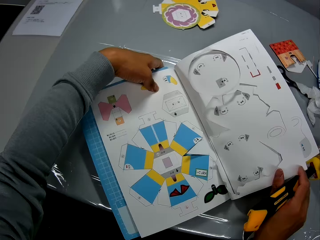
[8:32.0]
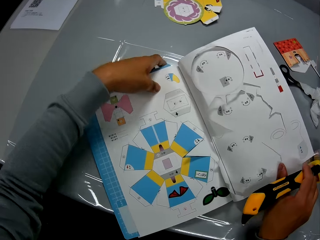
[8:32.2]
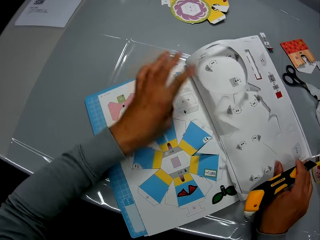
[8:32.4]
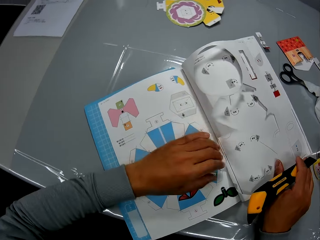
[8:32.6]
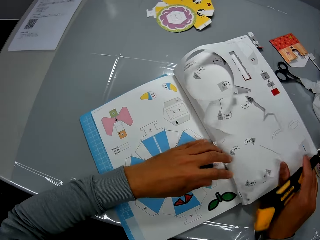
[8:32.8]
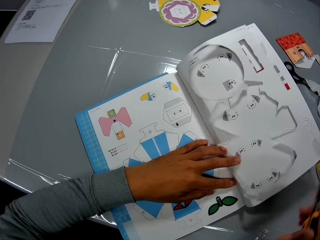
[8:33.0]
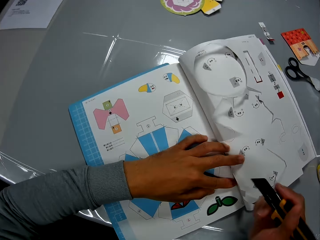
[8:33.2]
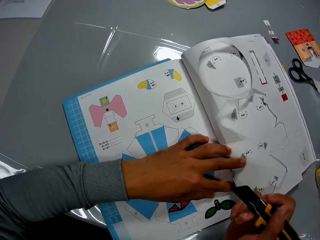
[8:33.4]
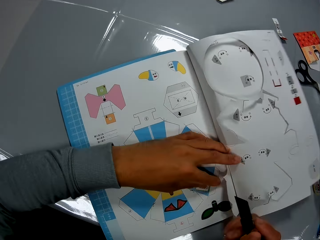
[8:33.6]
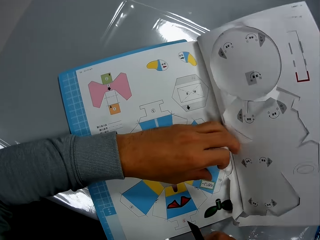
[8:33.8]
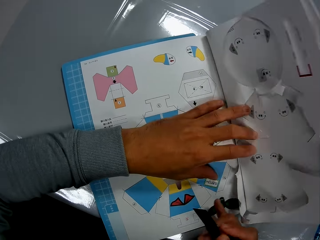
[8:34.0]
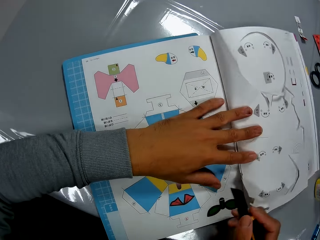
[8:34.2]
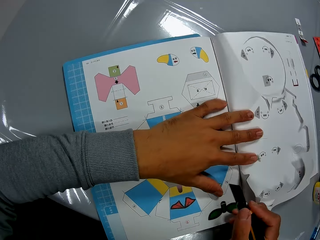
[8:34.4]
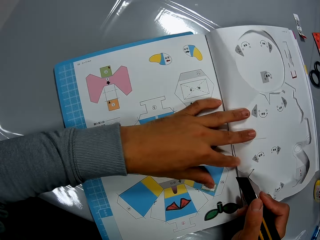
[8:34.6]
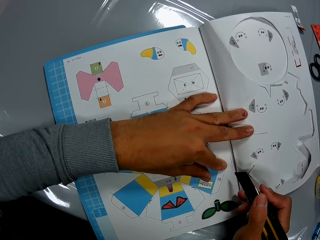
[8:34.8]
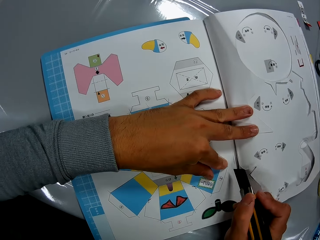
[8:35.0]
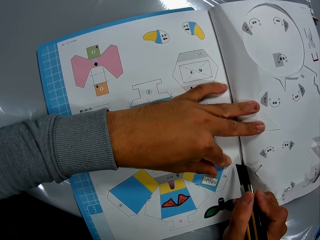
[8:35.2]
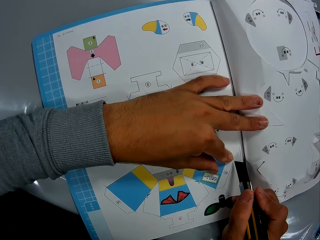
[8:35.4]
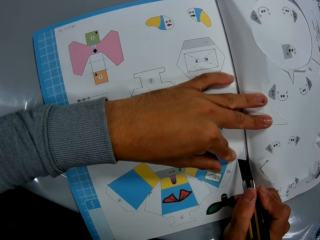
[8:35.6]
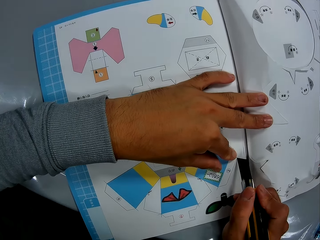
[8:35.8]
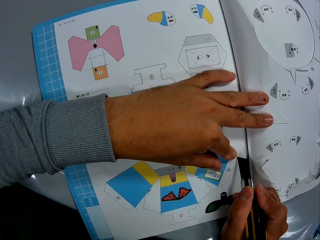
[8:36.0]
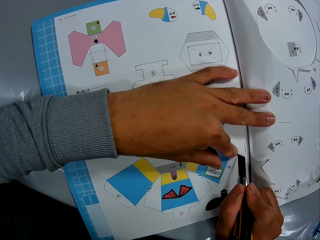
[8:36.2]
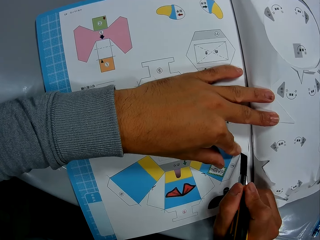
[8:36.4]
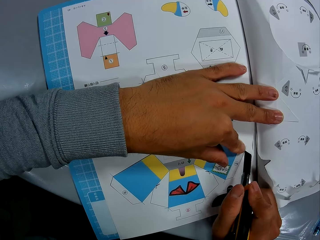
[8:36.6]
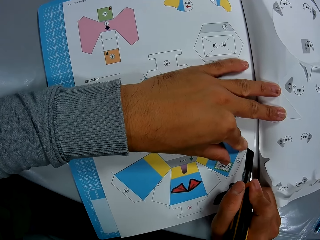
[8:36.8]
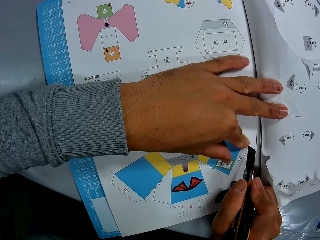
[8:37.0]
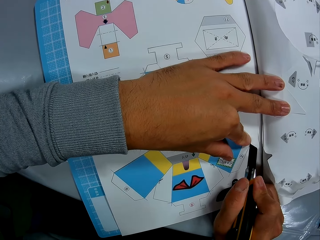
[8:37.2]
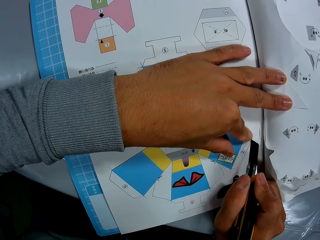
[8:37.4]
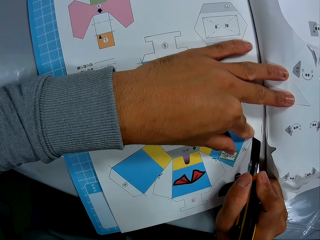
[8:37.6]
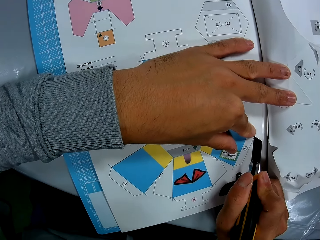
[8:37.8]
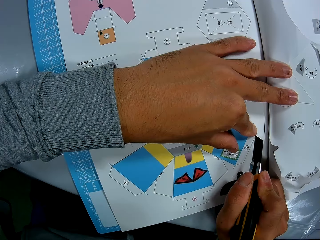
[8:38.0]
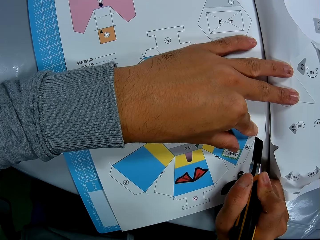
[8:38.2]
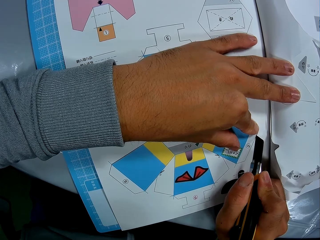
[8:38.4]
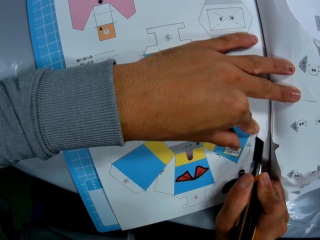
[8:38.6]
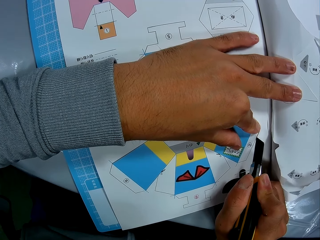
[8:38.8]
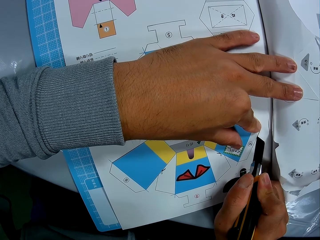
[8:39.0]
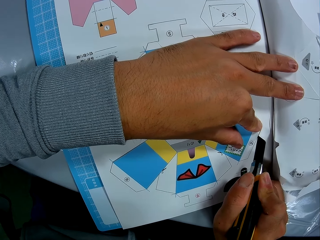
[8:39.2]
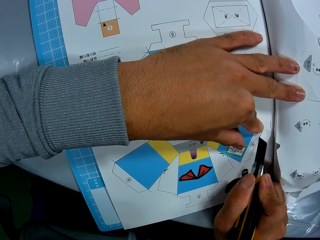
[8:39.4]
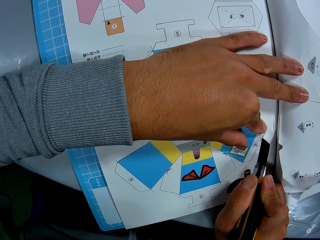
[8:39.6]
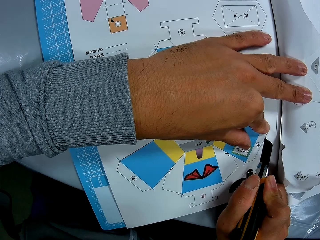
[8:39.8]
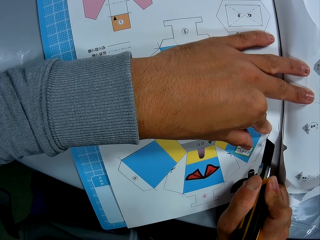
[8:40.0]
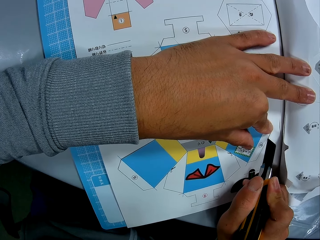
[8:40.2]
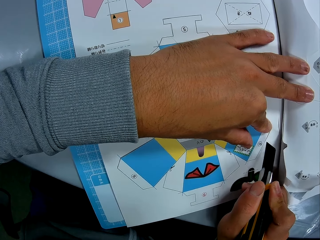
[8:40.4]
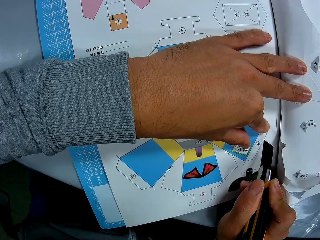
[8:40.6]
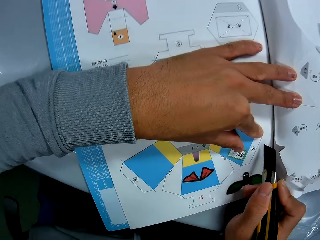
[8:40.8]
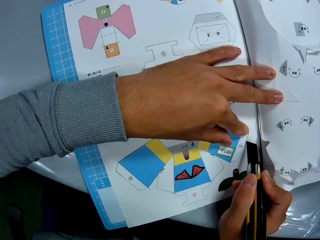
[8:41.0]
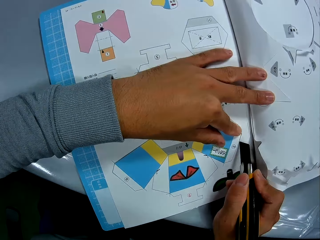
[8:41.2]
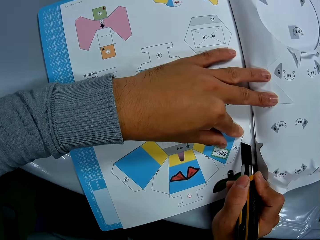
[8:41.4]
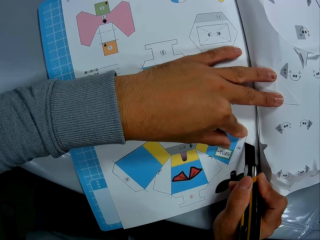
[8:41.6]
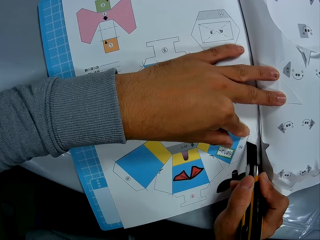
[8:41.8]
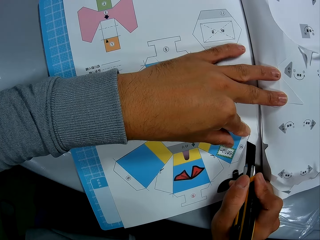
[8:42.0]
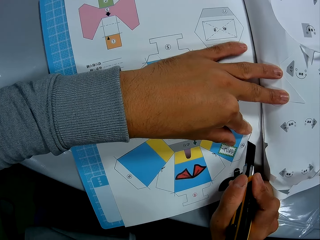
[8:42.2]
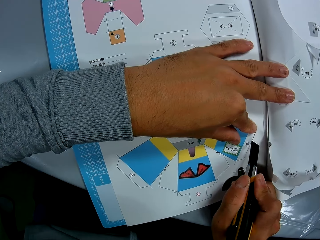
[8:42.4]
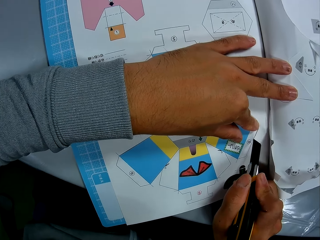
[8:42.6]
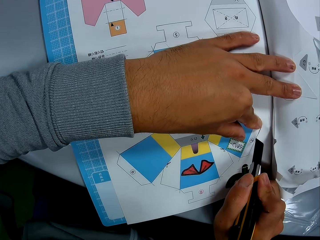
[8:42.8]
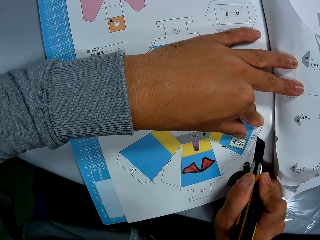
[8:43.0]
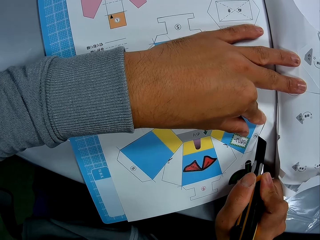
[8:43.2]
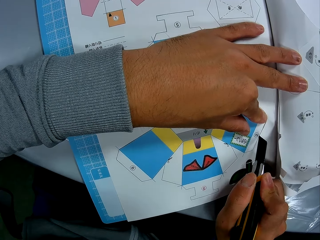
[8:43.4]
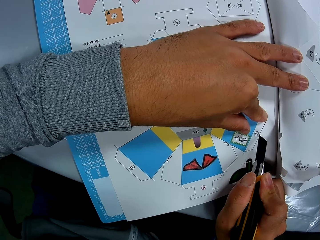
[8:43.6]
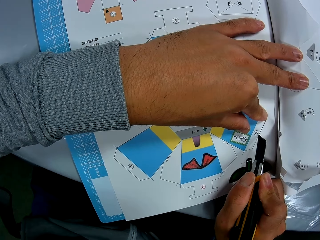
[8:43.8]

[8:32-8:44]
The camera wearer holds the book. He cuts the book on the table with the cutter in his right hand and his left hand on the book.

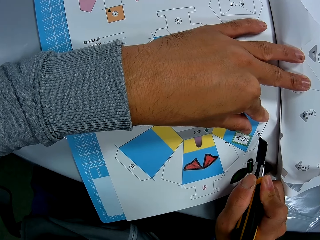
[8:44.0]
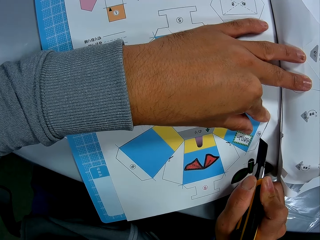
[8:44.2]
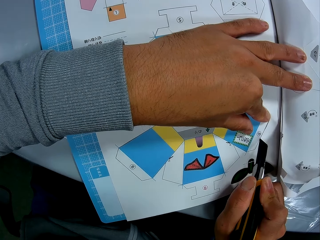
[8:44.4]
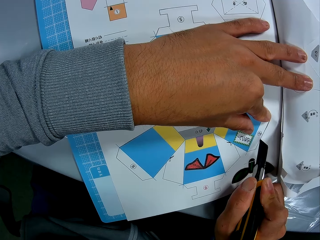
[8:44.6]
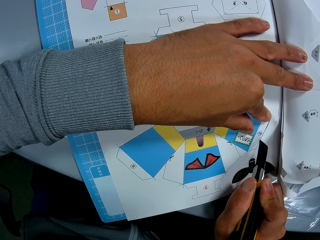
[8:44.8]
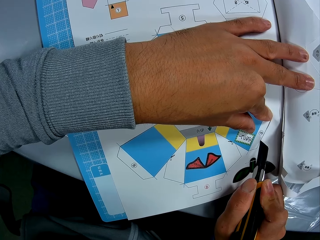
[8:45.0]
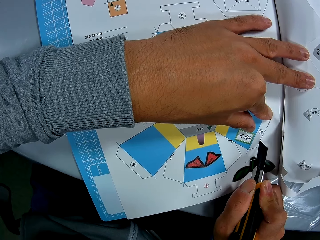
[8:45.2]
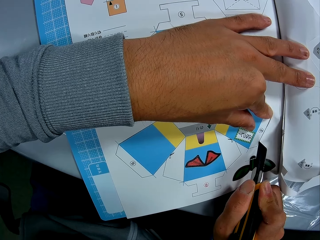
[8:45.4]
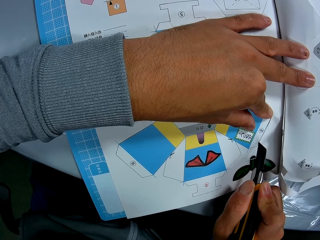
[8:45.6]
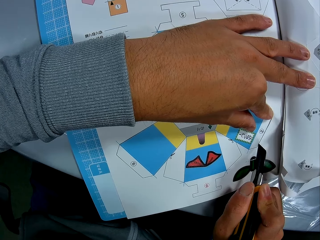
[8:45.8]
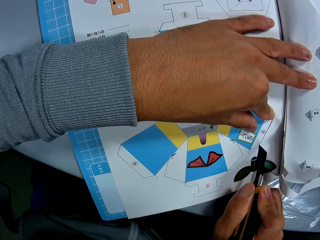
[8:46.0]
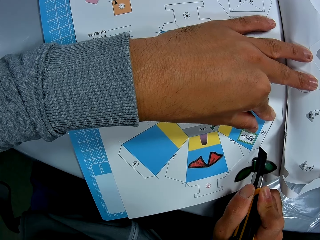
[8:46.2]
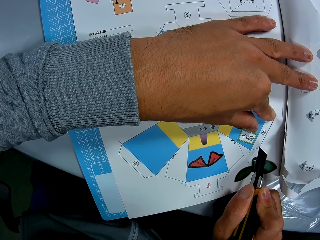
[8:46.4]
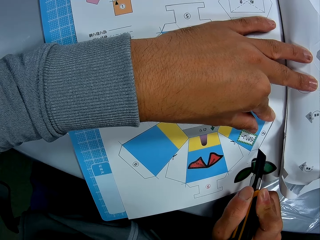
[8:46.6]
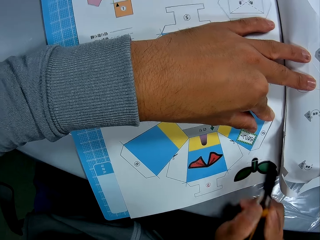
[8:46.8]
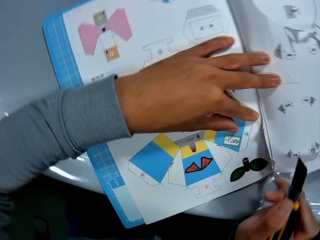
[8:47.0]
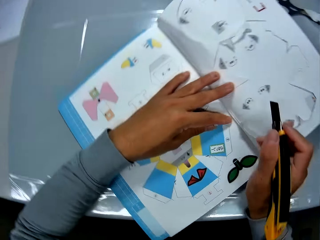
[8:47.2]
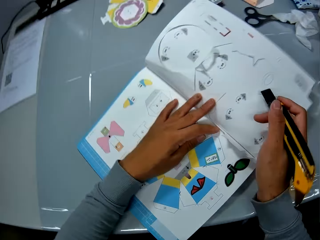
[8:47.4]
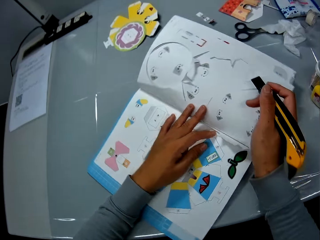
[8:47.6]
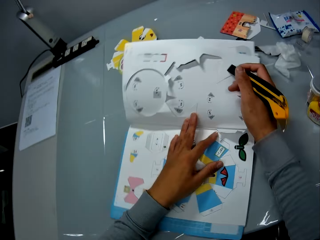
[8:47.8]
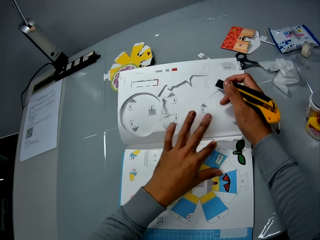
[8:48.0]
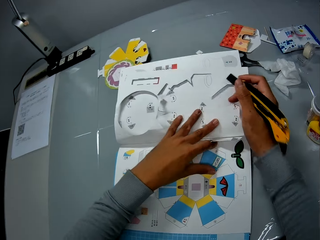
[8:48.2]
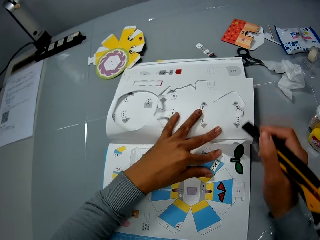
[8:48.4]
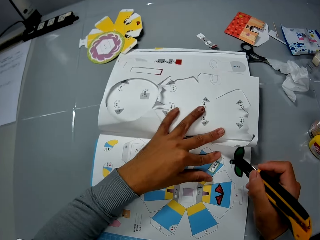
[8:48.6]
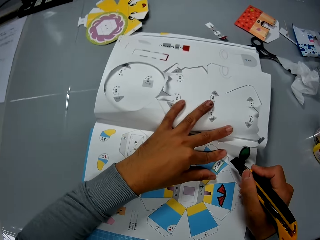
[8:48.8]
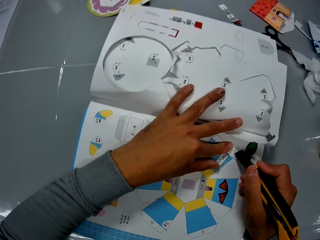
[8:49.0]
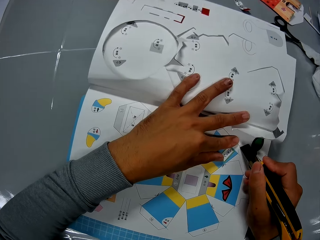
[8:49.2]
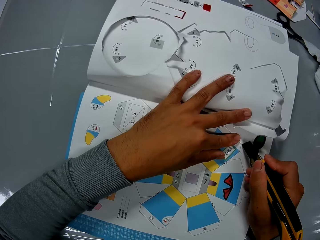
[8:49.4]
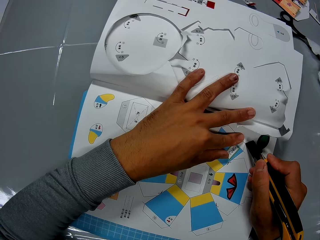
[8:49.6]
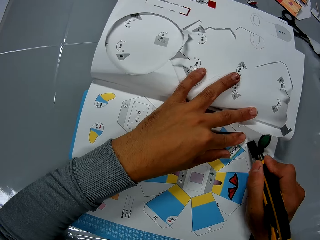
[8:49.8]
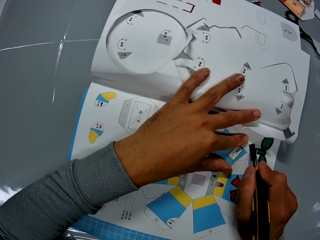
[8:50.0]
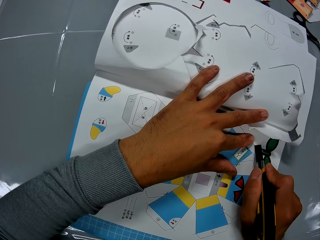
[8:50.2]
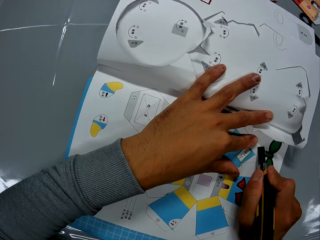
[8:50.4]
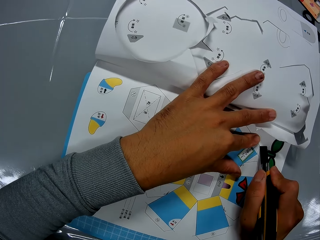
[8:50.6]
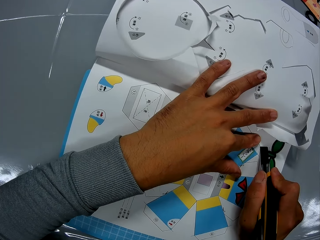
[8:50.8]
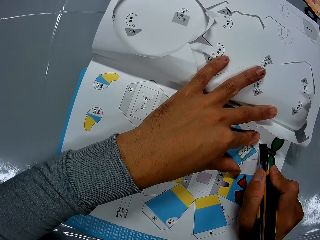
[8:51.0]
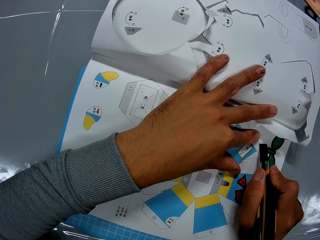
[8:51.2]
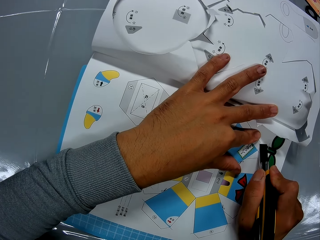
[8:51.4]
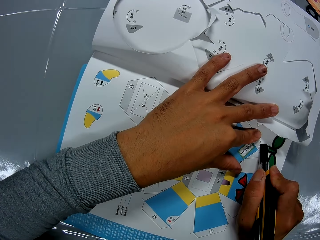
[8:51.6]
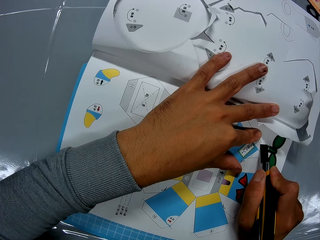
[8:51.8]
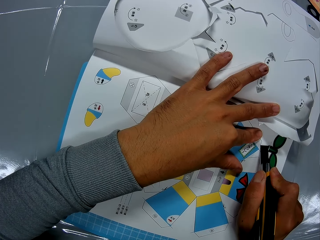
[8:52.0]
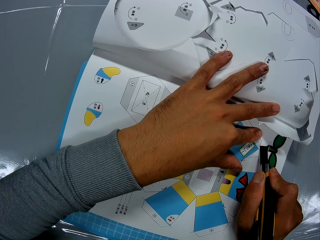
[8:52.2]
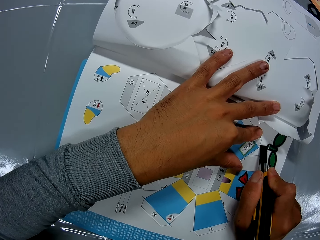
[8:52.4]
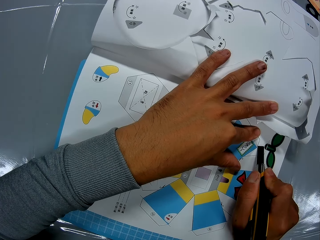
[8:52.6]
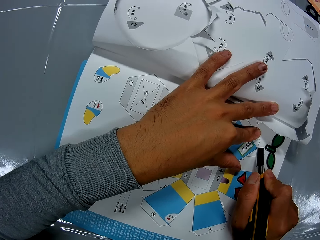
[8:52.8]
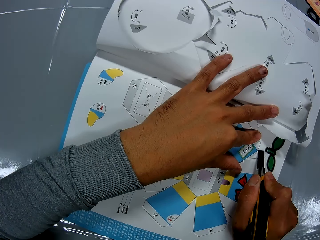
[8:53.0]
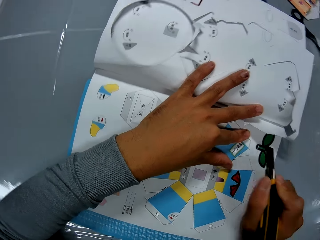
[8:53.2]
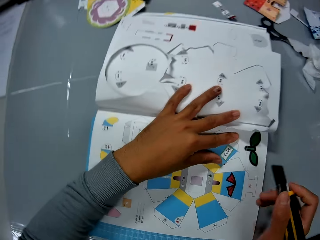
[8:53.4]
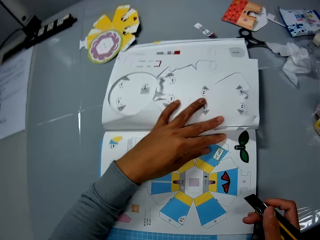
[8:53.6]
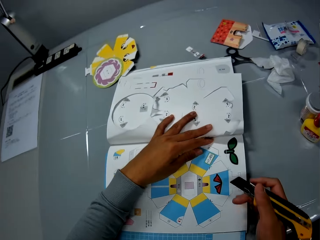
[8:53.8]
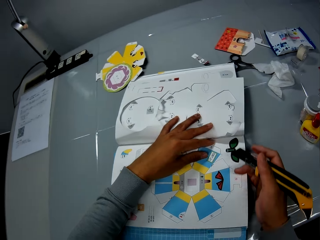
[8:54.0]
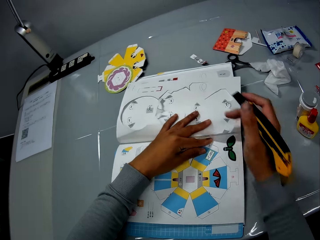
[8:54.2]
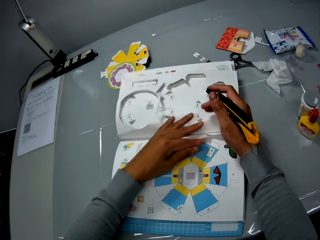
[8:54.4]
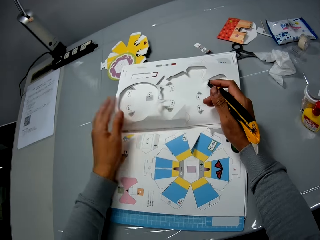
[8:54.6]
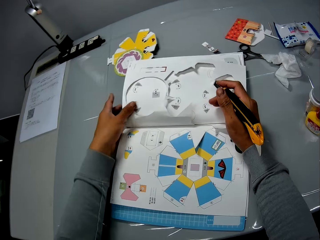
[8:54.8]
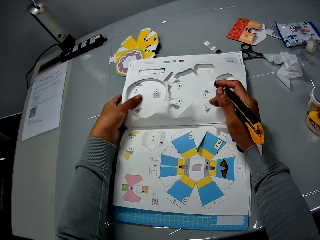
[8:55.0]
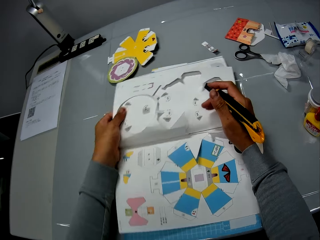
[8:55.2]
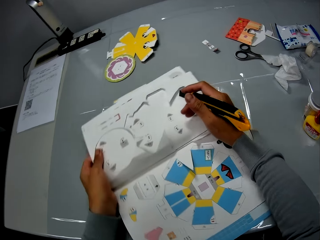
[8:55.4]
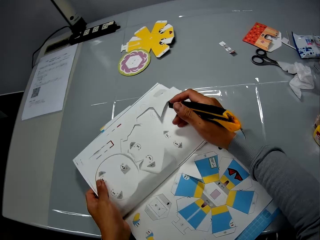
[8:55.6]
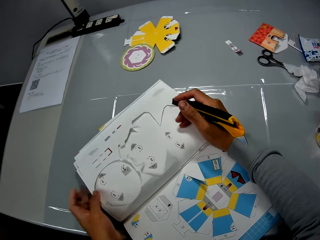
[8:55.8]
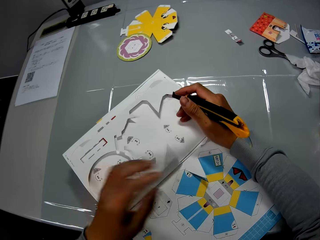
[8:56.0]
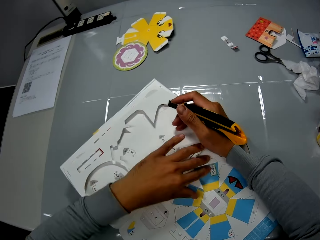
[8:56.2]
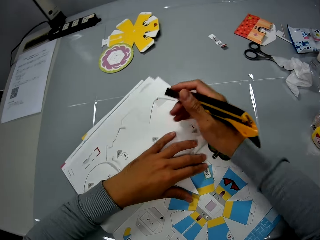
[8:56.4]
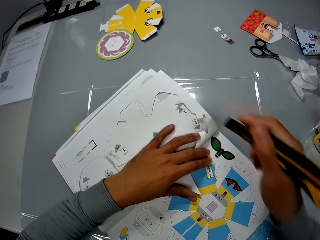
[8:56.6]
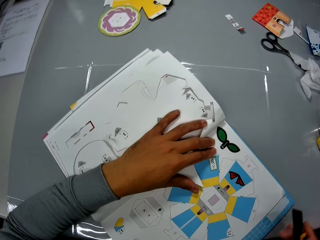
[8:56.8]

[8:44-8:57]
The camera wearer moves around. He turns the book. He adjusts the book on the table with both hands. He cuts the book on the table with the cutter in his right hand and his left hand on the book. He moves around. He holds the book, turns the book and adjusts the book on the table with his left hand. He holds the book.
